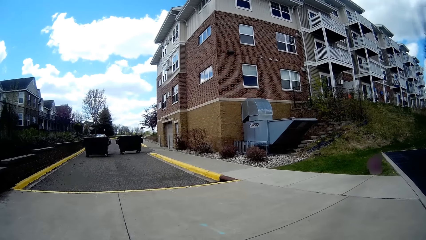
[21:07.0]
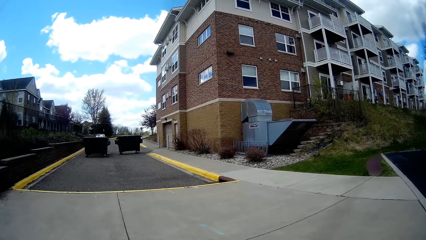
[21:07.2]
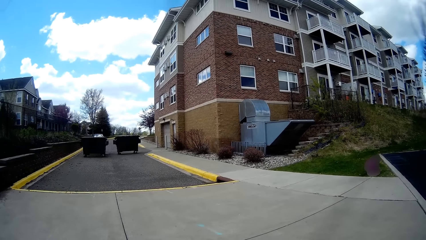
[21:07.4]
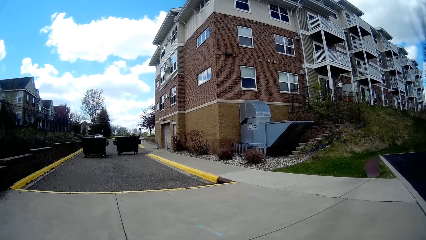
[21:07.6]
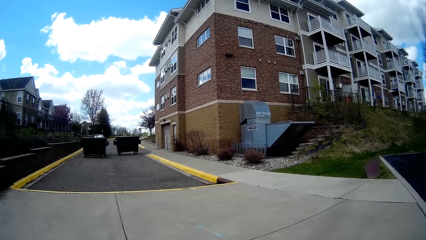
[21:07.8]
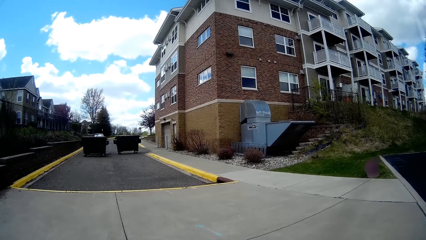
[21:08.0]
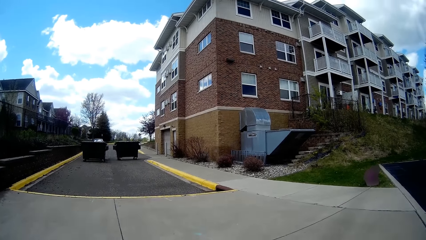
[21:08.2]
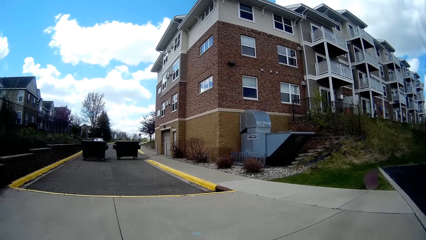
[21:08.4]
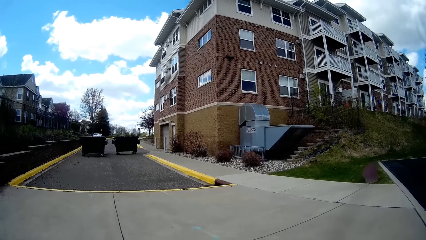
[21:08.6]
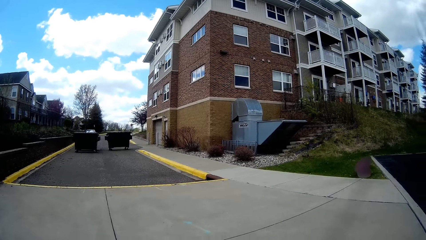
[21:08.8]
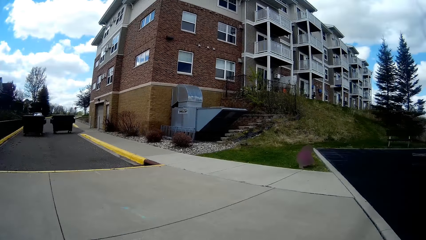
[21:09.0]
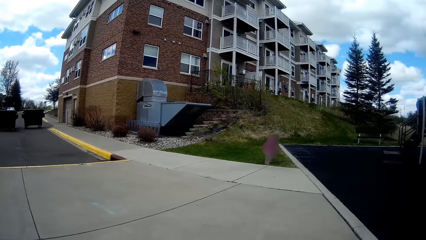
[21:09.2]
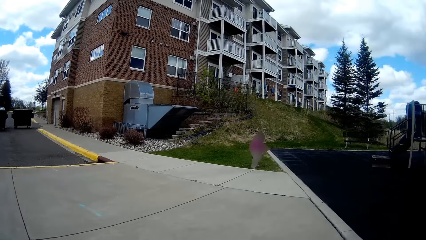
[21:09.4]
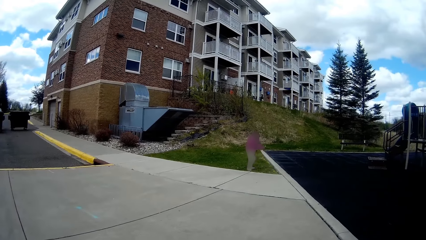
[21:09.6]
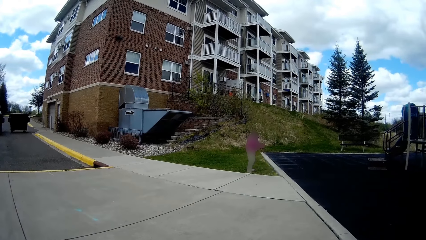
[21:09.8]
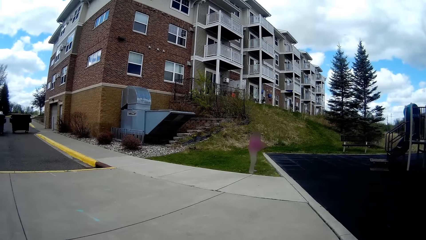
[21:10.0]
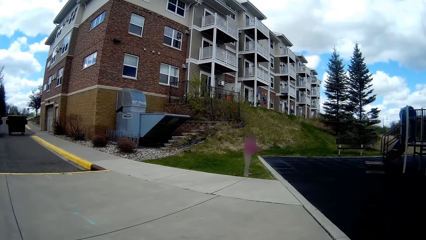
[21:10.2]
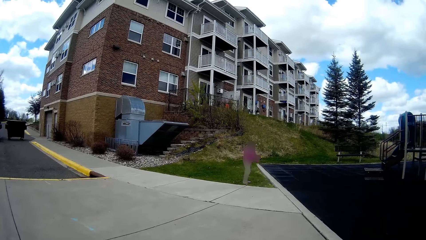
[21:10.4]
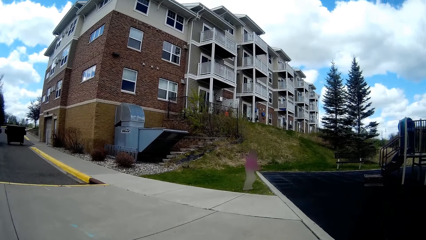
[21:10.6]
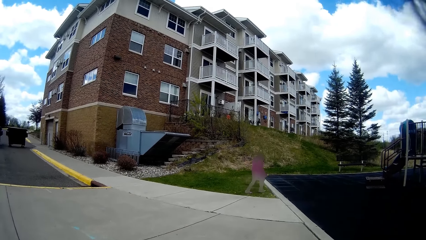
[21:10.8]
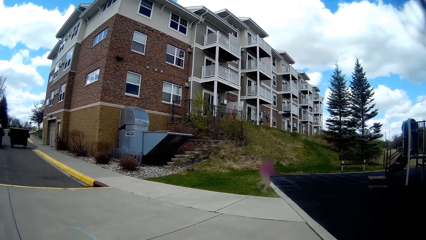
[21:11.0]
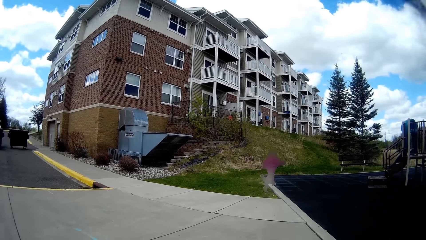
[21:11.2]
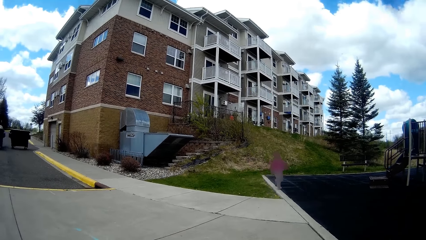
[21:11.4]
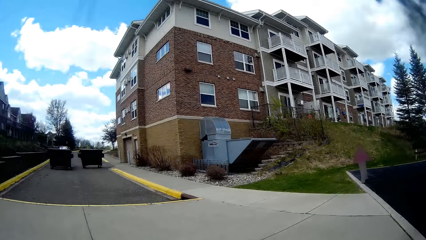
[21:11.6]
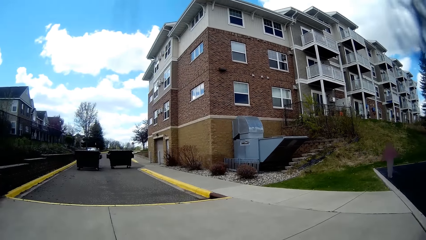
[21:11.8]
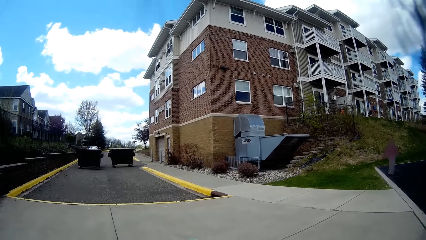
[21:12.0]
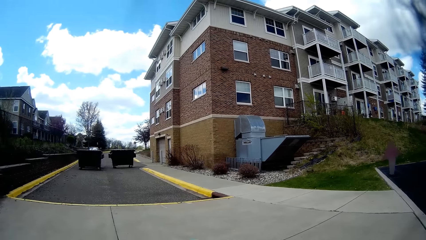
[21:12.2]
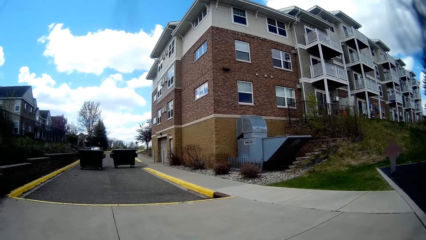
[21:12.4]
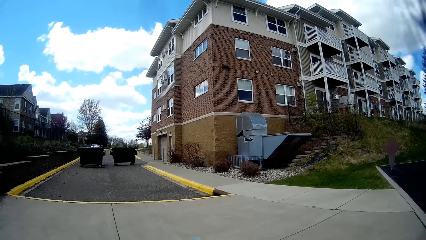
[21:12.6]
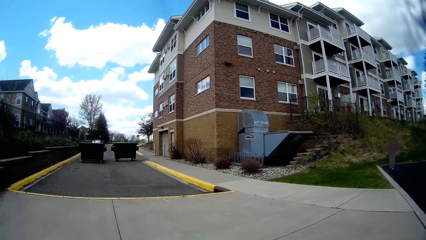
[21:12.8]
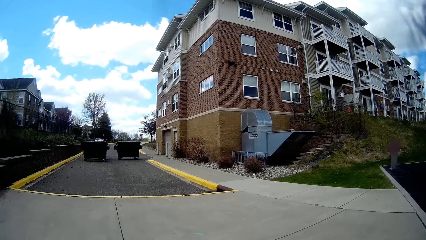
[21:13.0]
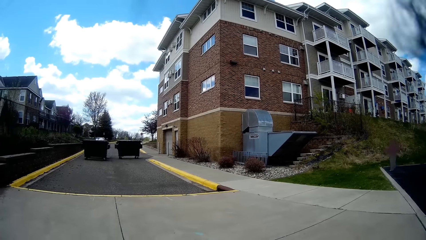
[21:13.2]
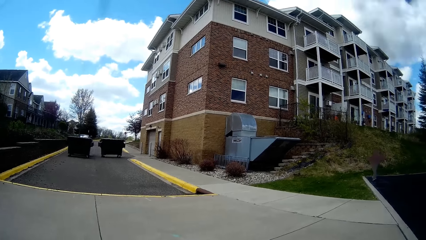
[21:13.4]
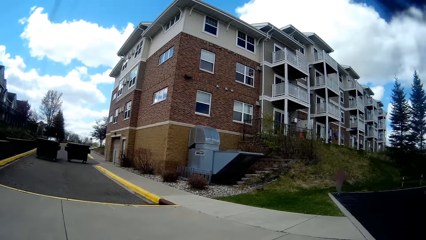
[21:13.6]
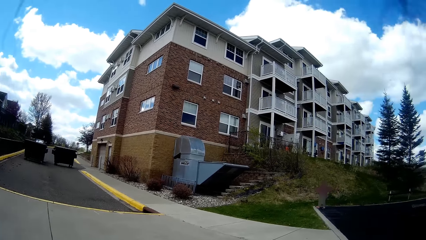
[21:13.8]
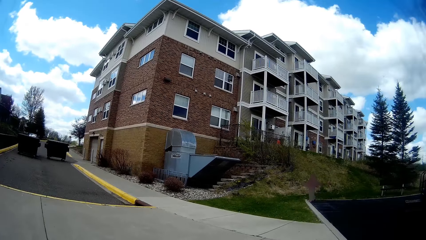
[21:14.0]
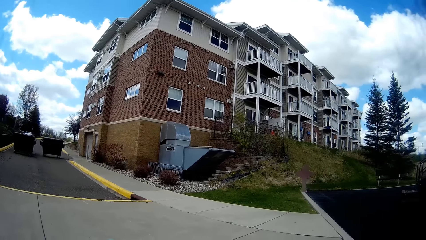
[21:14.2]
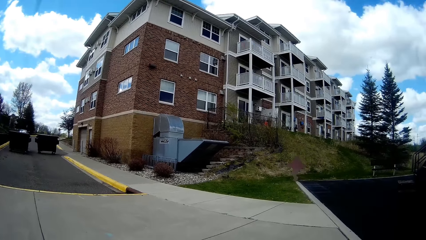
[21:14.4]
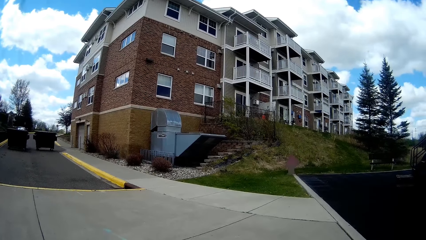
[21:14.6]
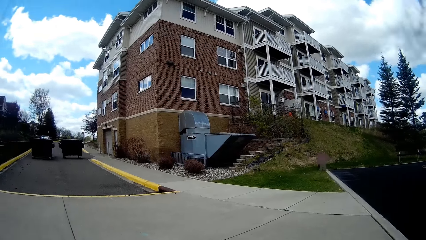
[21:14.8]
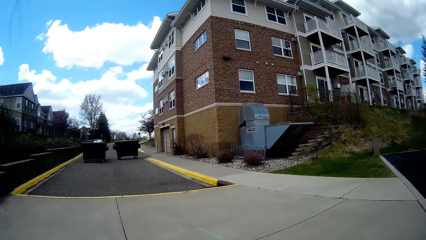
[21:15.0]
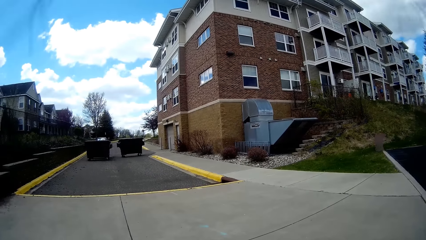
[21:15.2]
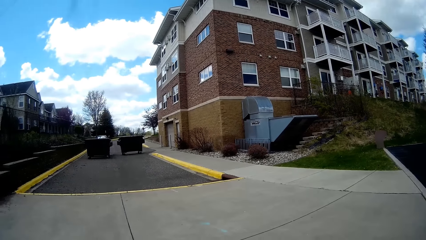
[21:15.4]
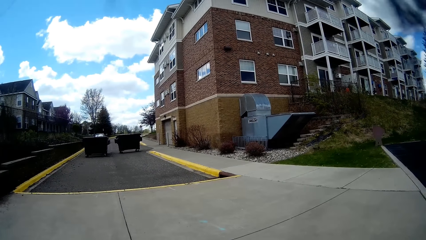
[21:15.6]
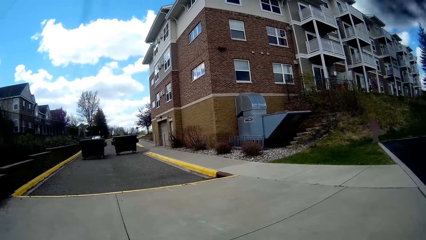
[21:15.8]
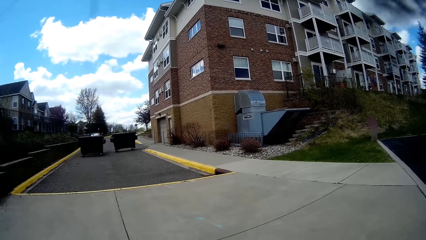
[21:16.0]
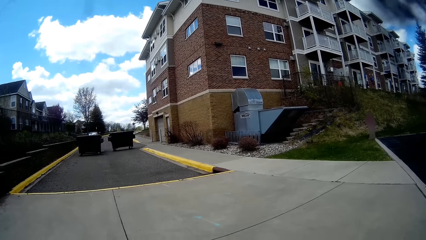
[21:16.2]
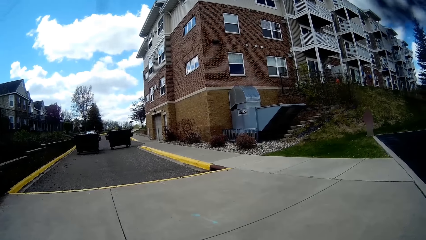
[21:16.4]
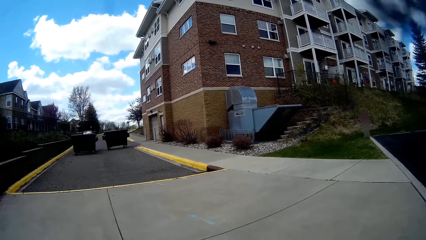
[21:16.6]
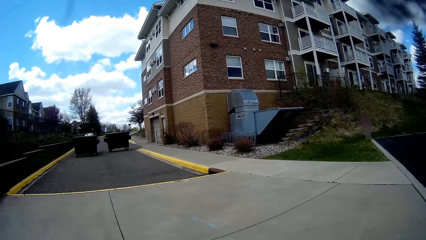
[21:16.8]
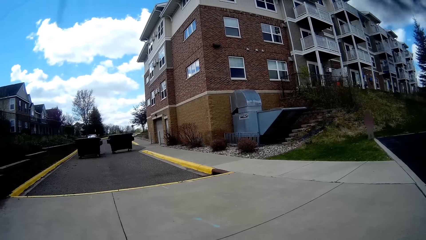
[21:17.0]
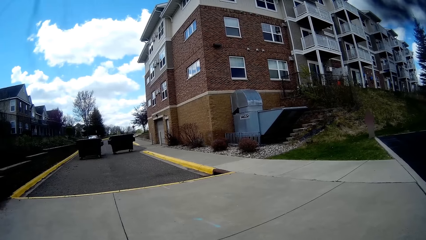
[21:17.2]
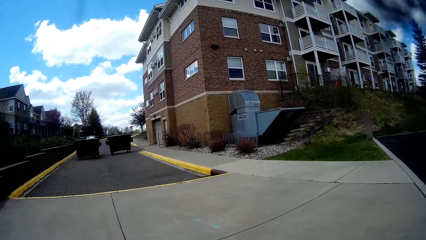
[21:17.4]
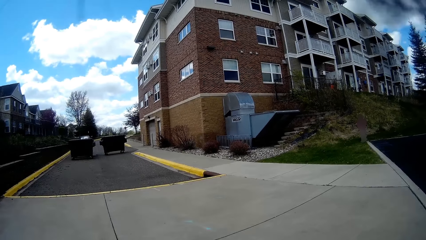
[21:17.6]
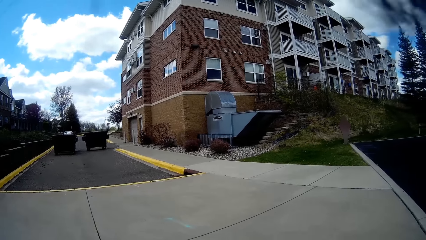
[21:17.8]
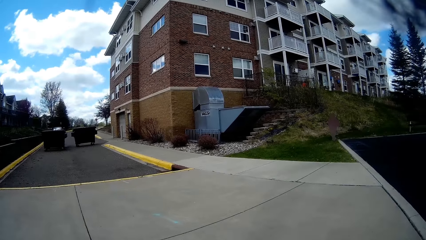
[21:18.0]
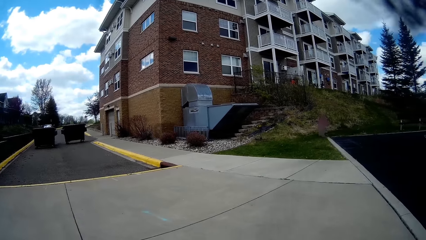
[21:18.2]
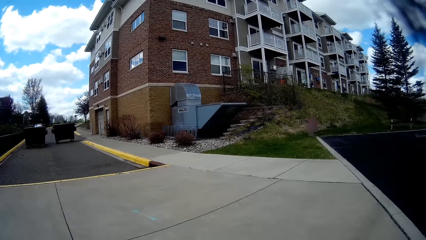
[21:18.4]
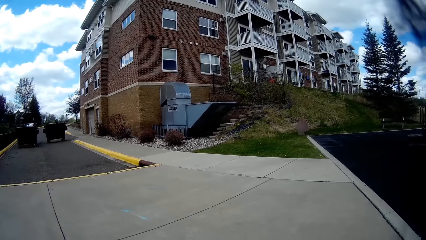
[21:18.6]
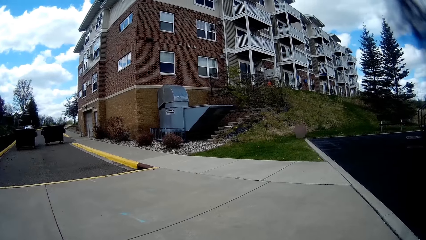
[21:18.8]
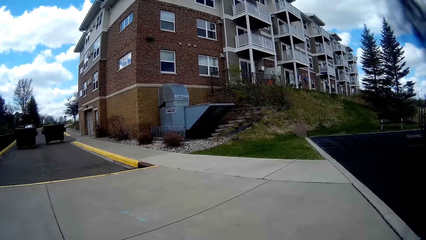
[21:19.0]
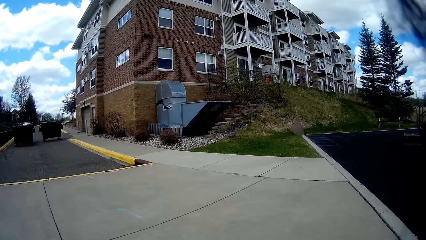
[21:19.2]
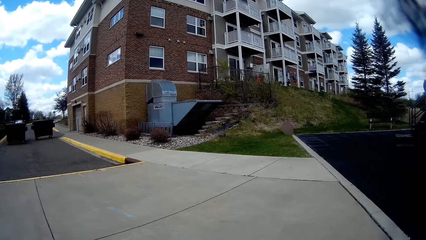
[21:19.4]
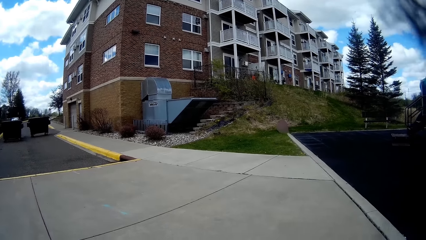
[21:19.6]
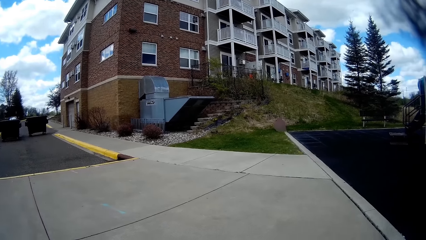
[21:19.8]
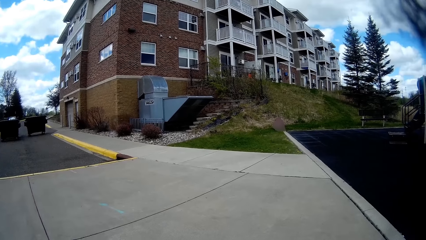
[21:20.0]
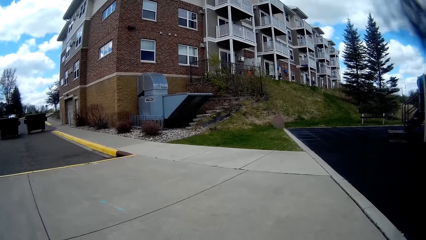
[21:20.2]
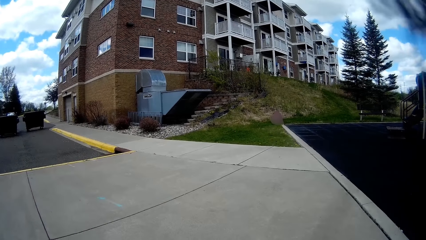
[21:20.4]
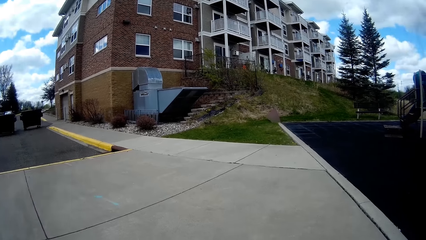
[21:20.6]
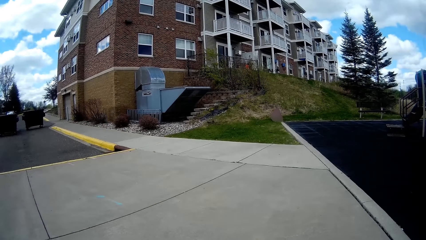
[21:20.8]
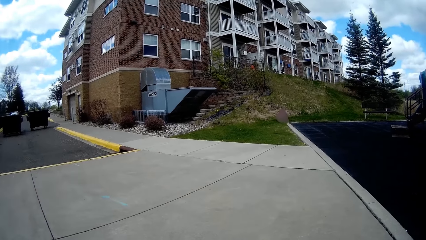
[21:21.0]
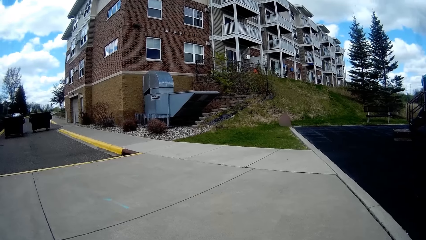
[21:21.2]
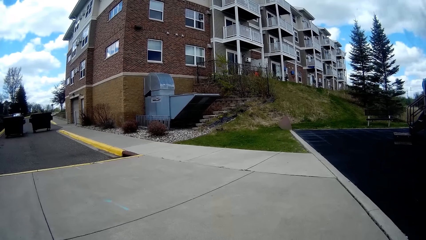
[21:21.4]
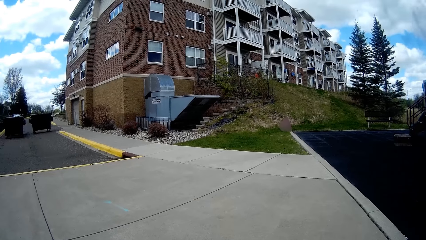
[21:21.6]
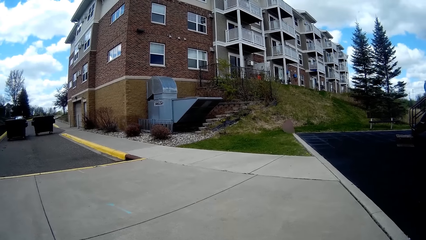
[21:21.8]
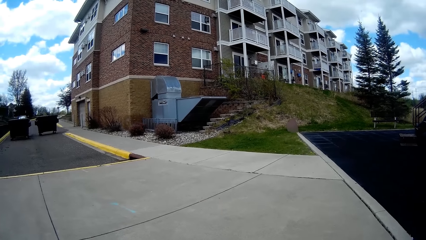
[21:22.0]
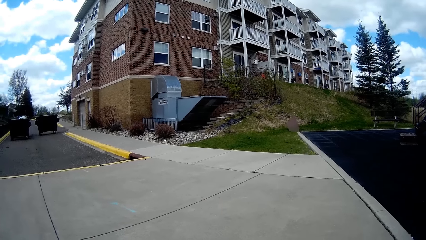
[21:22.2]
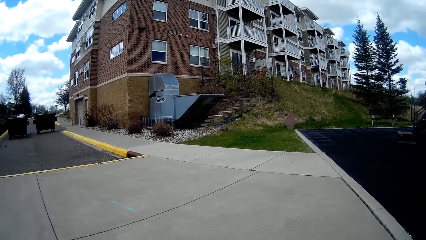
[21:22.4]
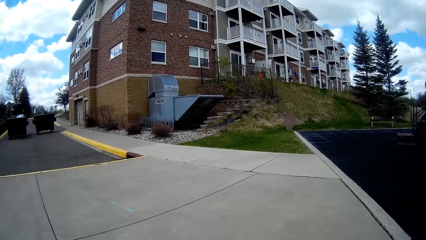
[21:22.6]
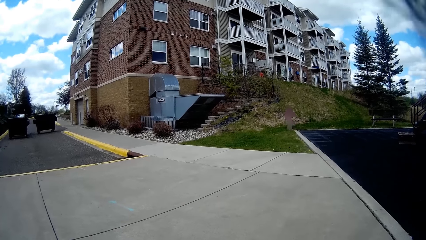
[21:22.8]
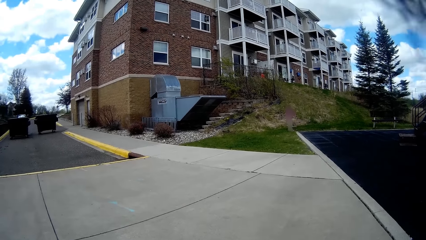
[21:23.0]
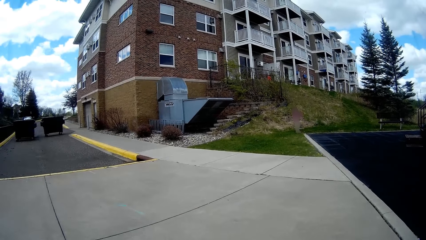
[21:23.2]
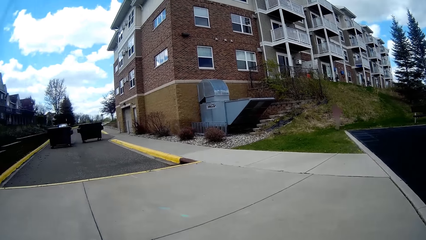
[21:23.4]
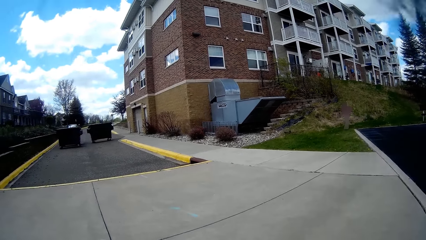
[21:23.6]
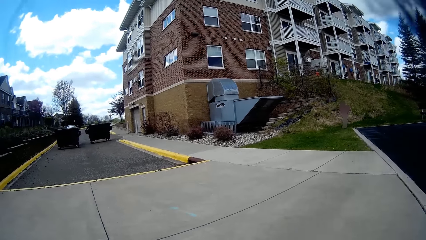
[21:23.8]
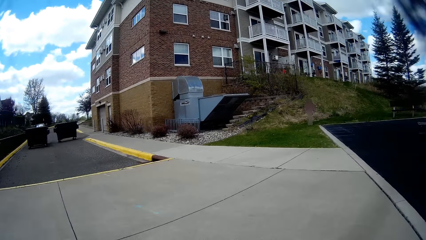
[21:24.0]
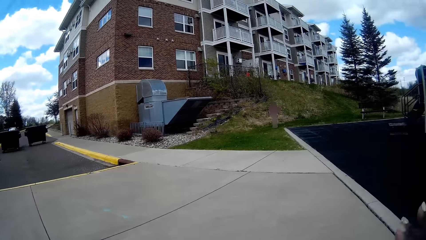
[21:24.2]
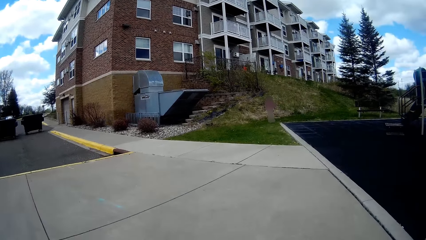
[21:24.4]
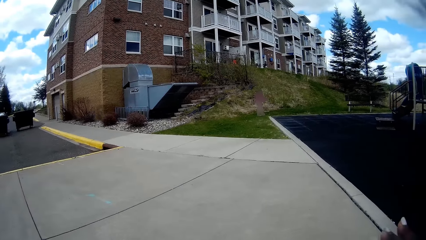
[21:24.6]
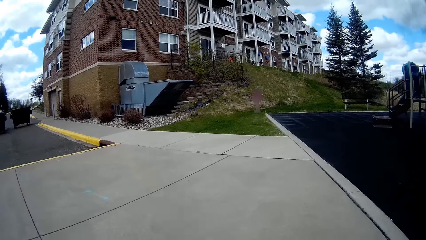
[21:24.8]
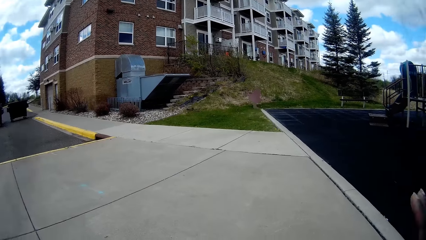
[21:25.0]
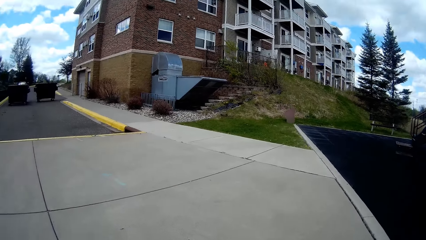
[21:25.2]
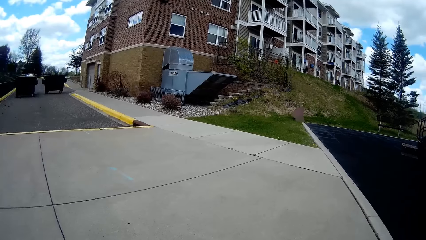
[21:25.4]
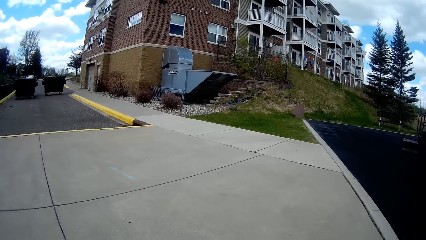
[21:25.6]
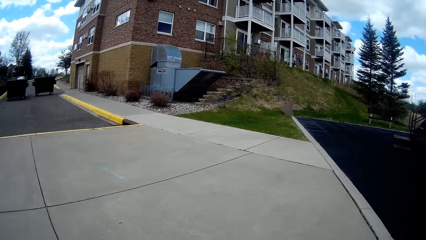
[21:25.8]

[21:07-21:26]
The girl runs on the playground and moves to the lawn.
